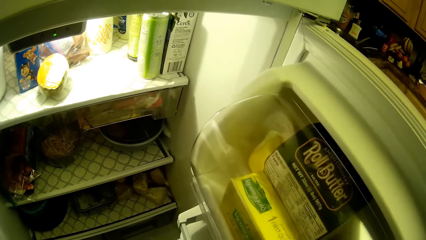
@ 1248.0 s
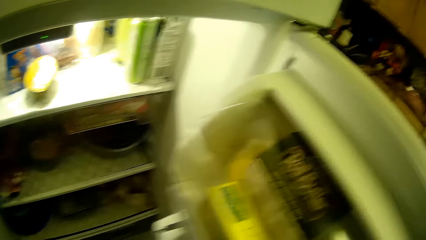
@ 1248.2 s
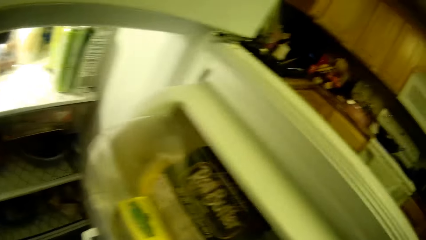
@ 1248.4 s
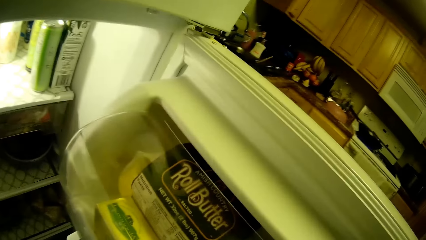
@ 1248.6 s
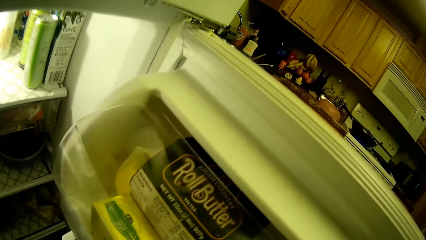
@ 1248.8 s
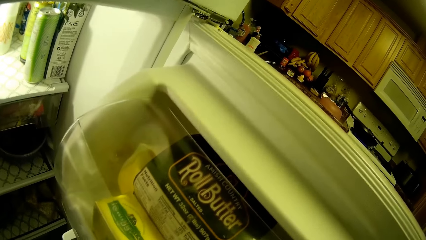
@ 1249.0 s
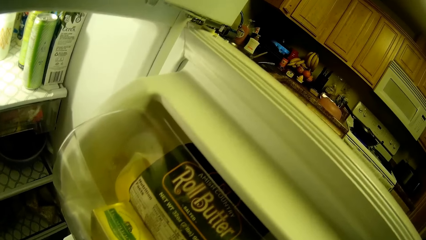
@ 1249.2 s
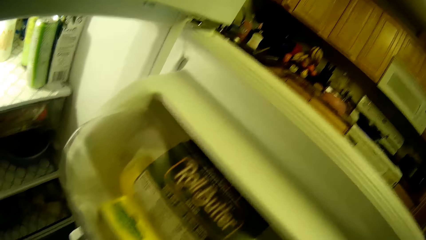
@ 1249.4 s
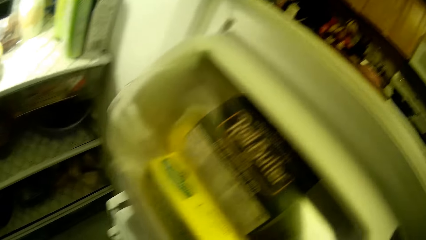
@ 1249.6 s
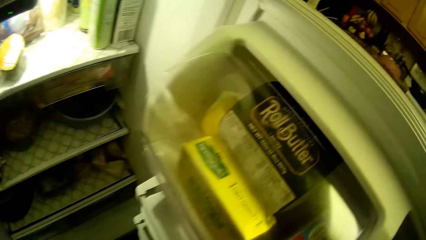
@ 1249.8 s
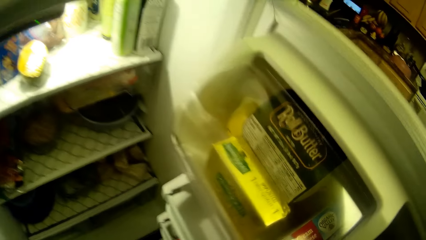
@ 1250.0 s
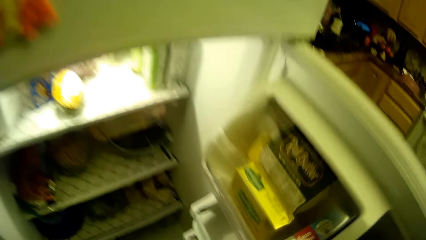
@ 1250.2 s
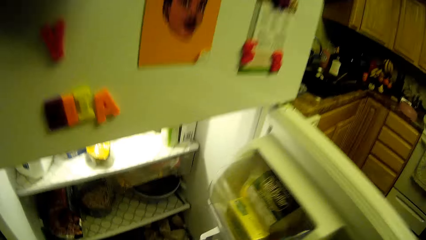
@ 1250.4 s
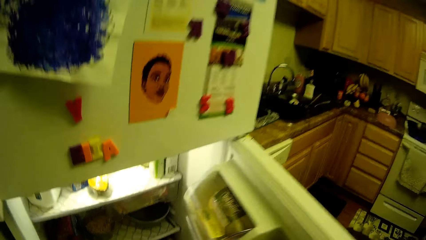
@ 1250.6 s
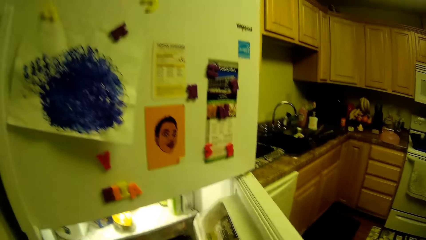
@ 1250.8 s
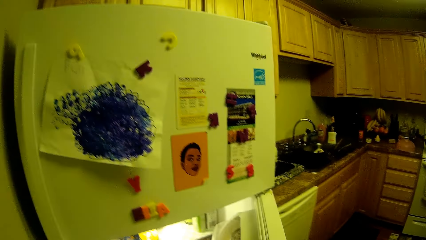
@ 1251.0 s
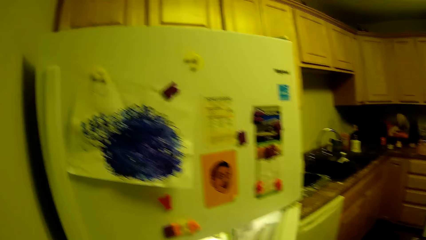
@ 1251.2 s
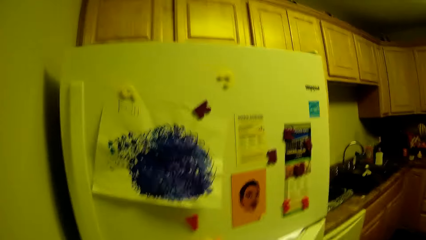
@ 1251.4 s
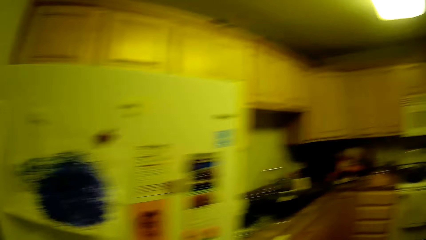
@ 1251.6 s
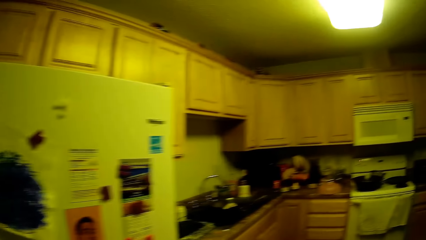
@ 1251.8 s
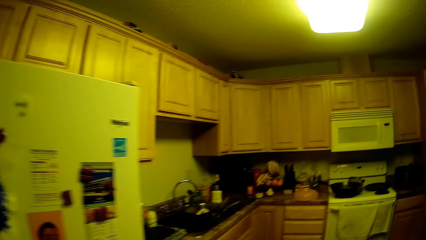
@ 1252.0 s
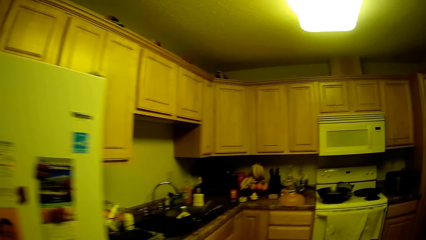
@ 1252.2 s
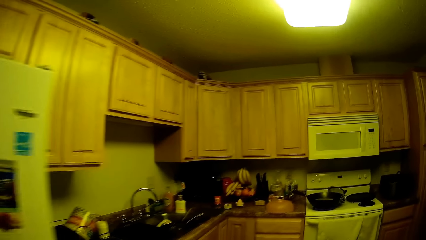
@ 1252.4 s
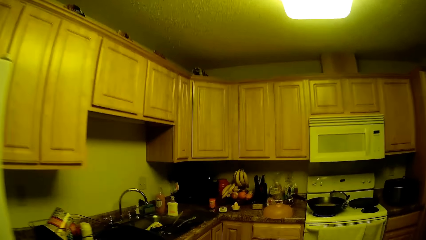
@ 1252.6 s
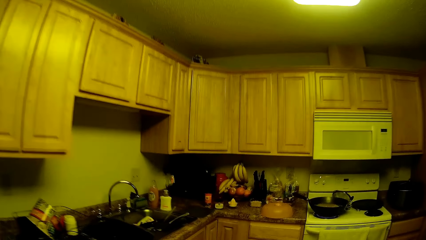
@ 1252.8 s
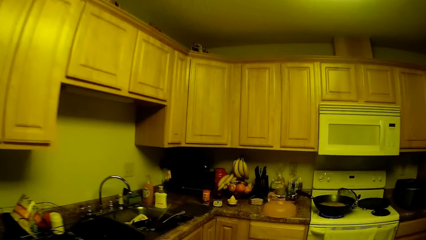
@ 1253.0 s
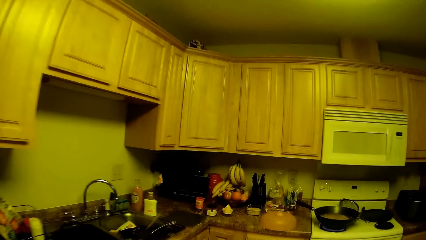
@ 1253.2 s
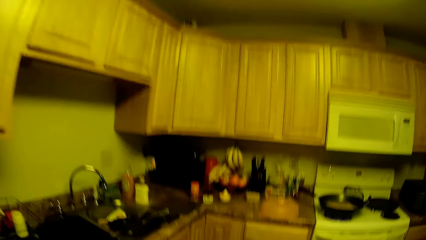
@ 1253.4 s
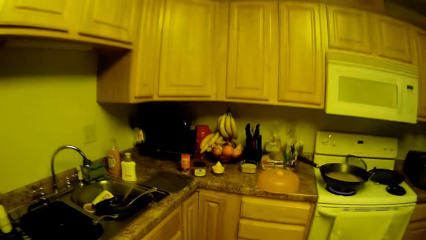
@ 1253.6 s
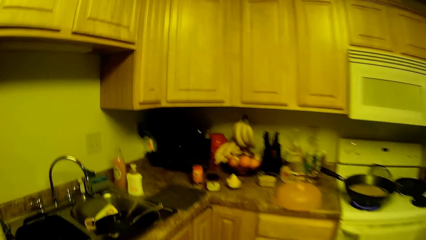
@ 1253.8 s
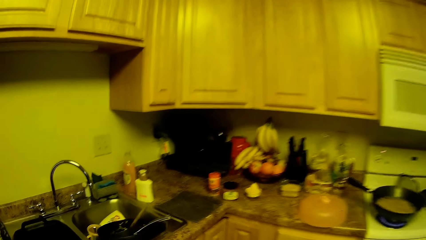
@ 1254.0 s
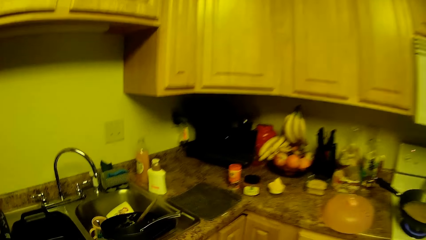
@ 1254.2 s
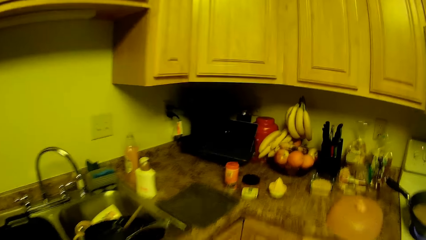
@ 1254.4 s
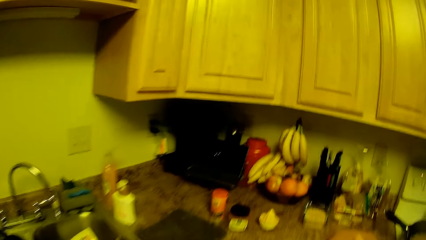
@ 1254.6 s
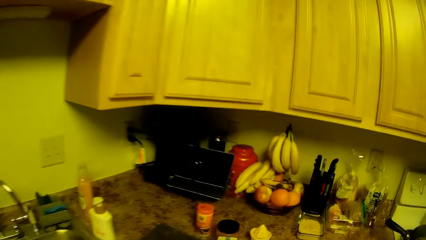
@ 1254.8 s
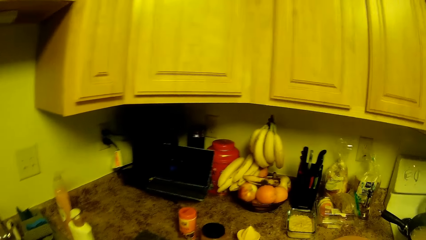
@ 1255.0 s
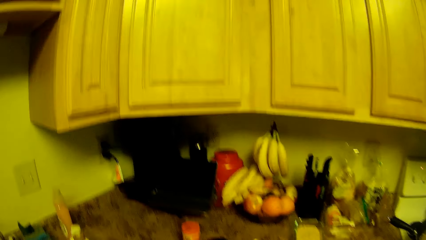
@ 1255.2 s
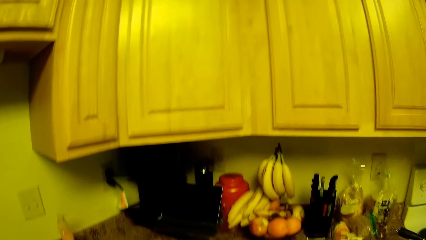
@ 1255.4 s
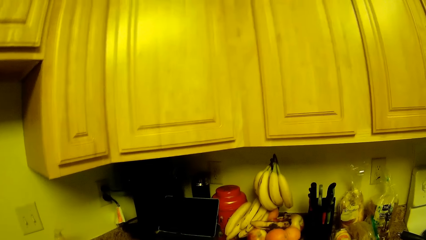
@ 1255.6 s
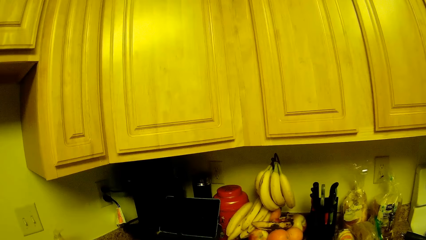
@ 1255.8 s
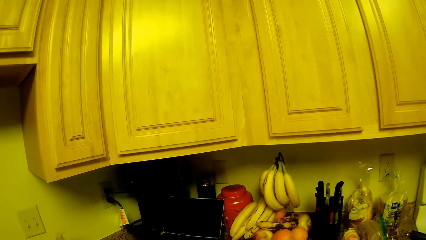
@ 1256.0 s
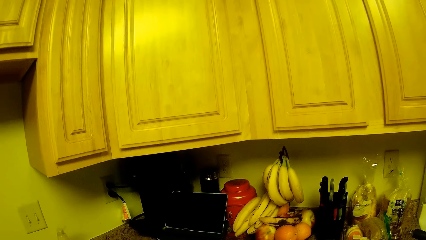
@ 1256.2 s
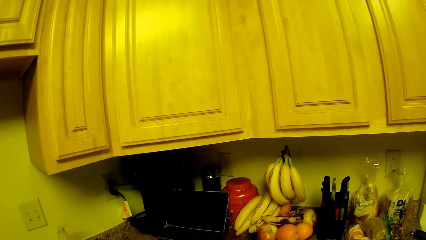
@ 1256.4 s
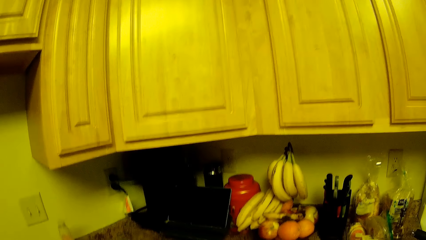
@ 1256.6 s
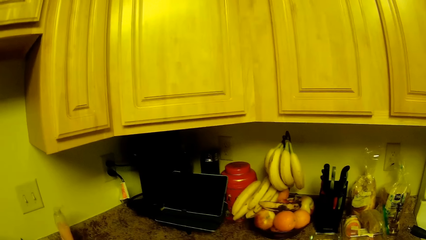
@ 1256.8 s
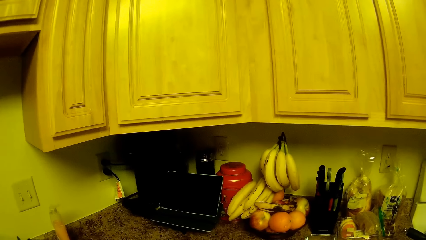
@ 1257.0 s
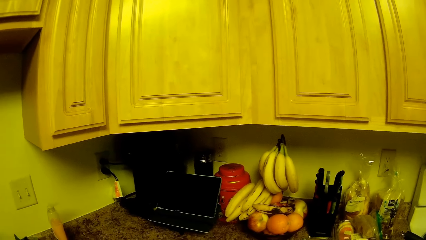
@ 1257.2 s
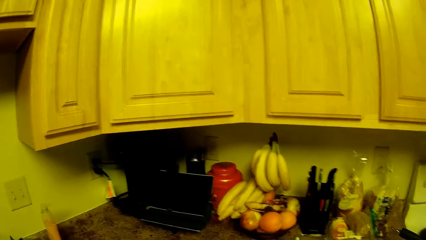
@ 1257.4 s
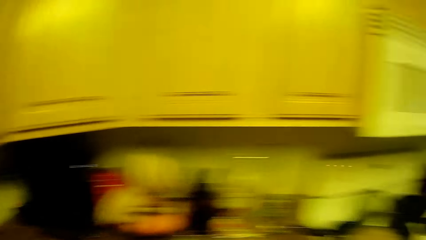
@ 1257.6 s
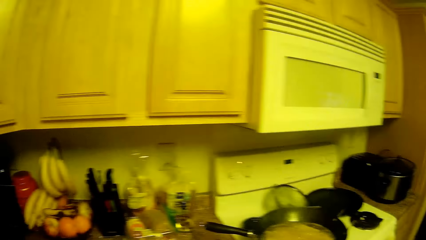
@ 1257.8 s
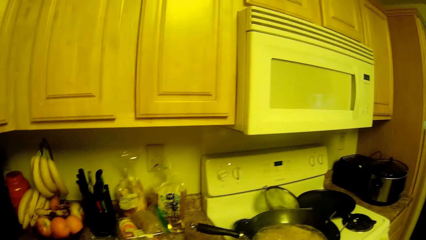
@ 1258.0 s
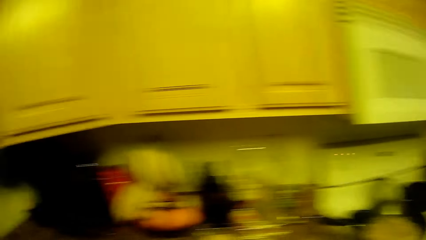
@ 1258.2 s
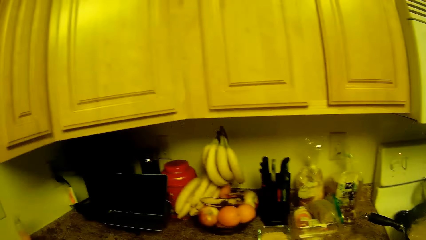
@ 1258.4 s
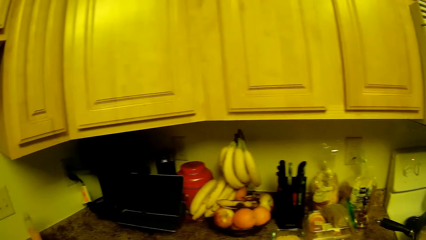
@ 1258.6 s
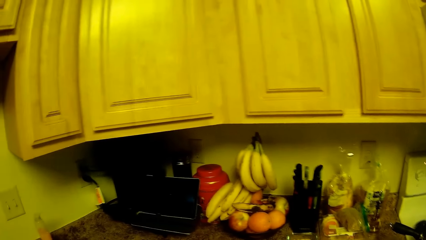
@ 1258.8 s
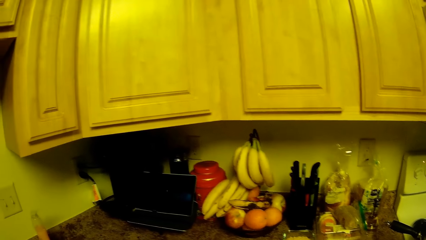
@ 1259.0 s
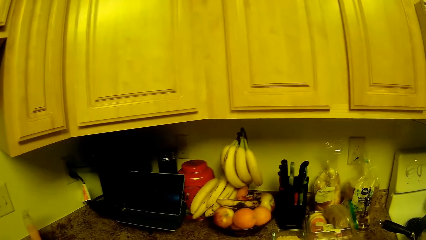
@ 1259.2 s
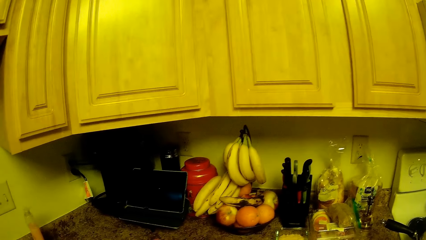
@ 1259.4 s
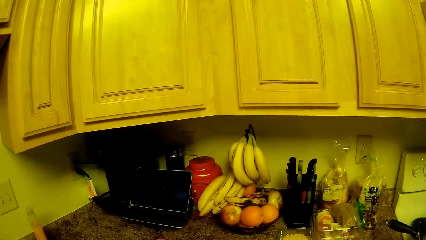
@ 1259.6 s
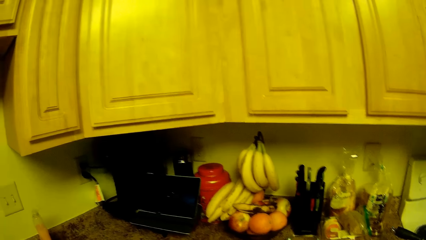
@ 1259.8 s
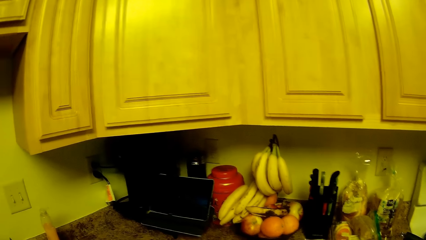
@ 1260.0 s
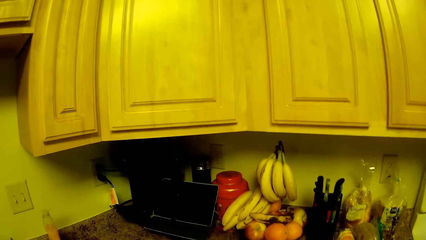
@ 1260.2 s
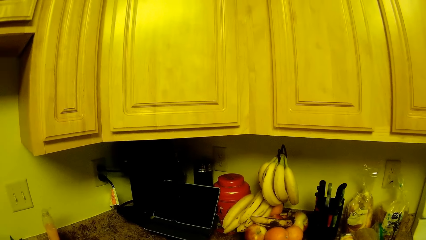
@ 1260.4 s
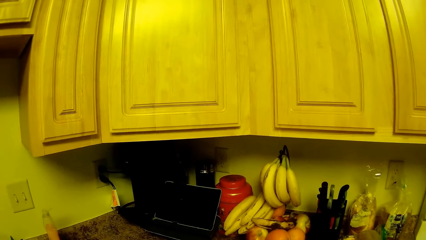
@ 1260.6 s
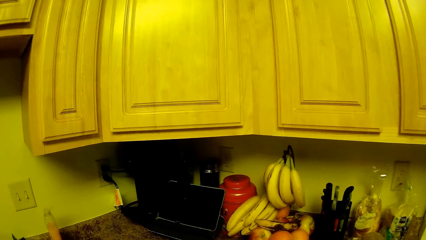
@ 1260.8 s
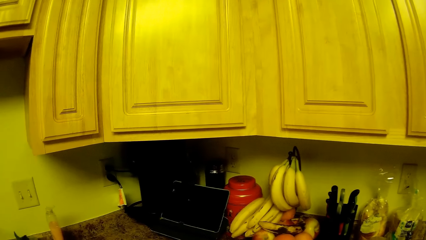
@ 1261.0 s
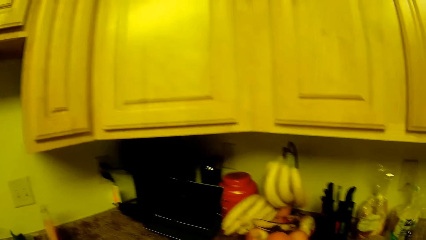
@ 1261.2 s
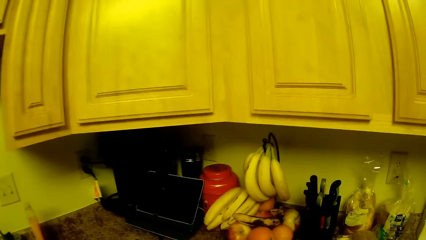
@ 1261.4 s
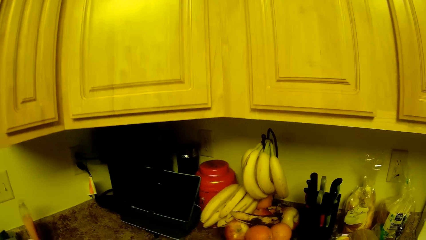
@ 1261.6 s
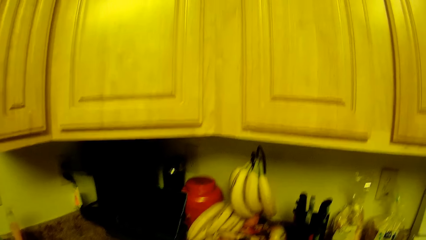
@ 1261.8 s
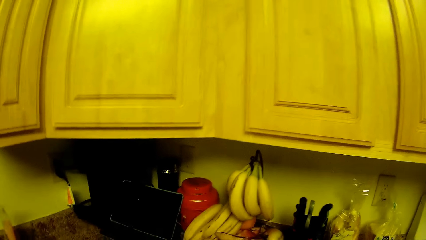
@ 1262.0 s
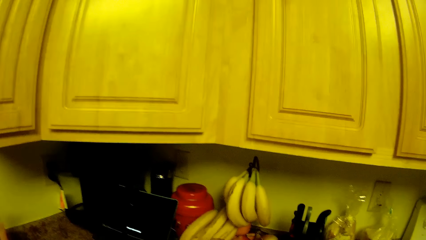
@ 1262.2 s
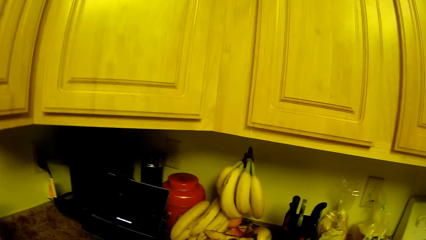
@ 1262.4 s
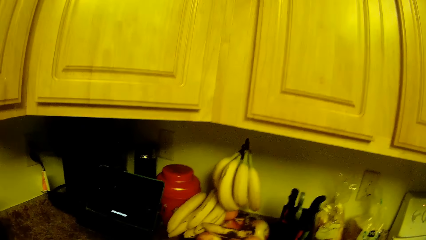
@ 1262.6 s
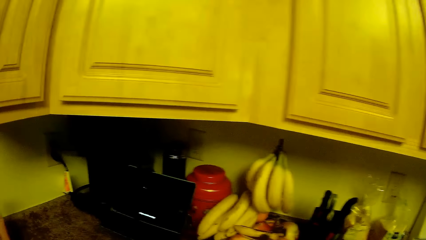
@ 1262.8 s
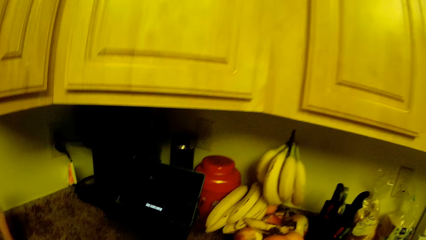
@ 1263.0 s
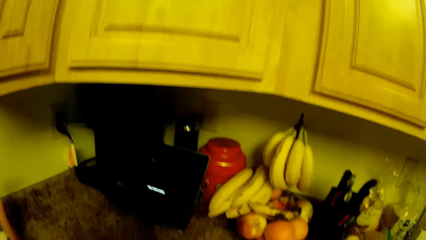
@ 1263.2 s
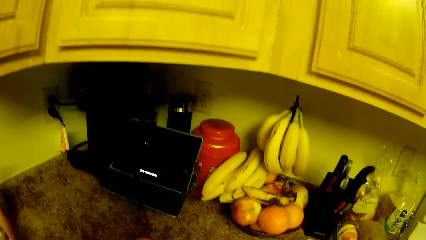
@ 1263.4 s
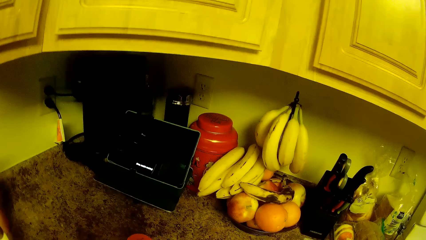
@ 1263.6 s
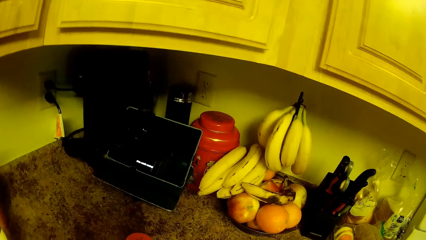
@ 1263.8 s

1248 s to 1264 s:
The camera wearer closes the fridge. They move around. They look around.
